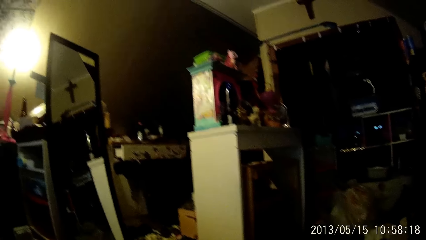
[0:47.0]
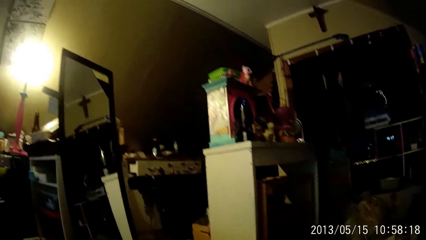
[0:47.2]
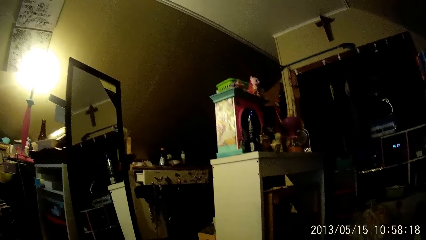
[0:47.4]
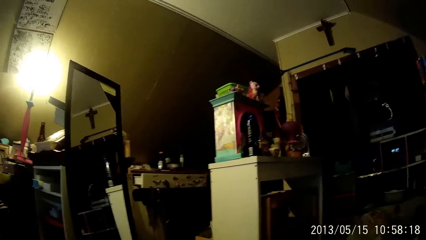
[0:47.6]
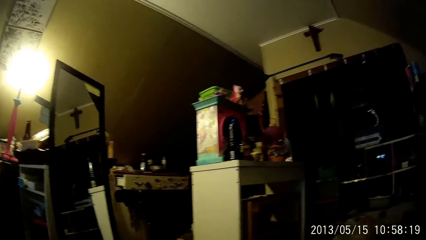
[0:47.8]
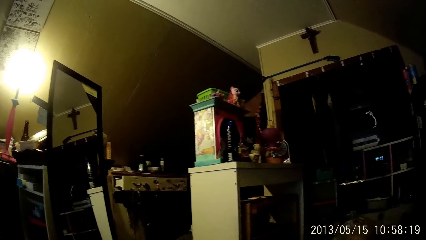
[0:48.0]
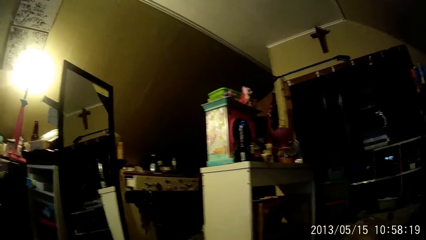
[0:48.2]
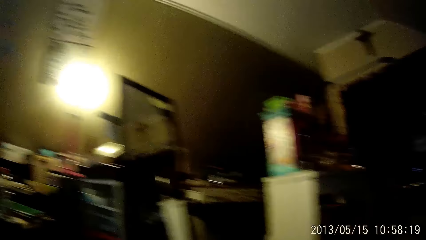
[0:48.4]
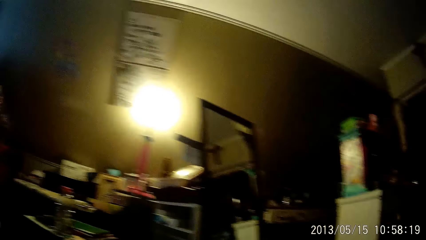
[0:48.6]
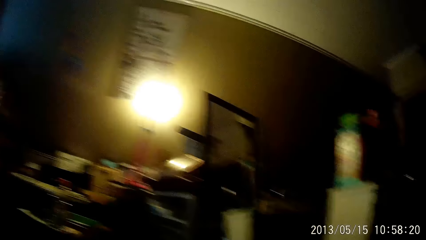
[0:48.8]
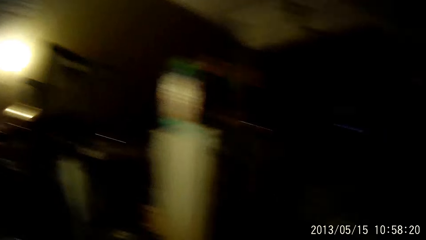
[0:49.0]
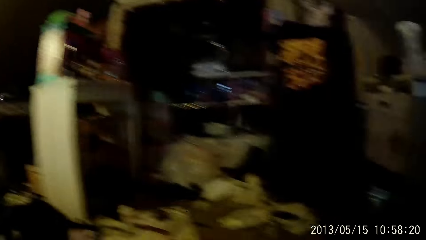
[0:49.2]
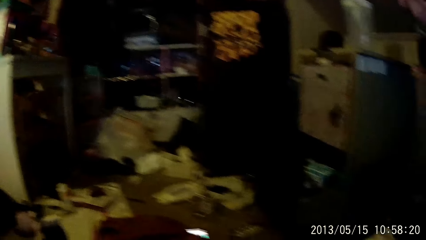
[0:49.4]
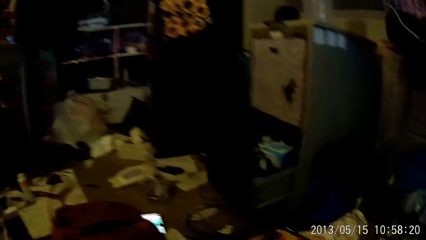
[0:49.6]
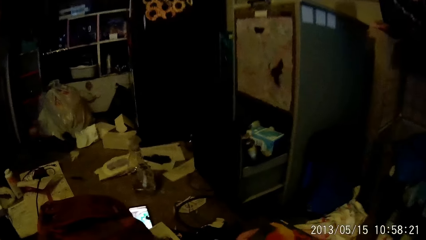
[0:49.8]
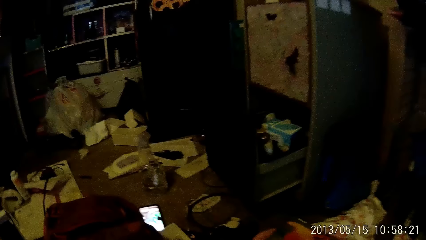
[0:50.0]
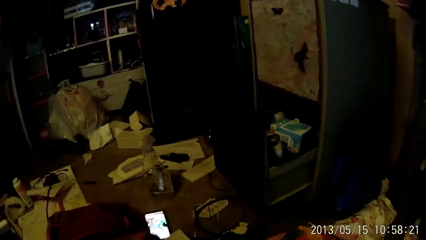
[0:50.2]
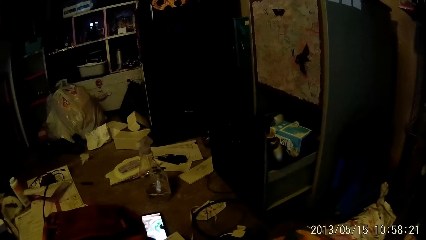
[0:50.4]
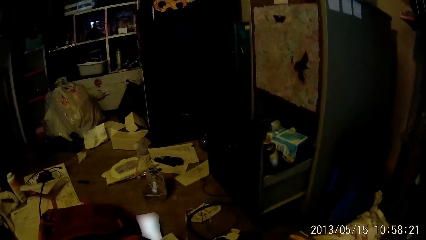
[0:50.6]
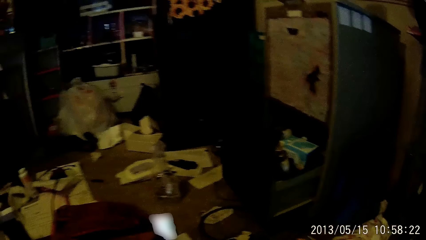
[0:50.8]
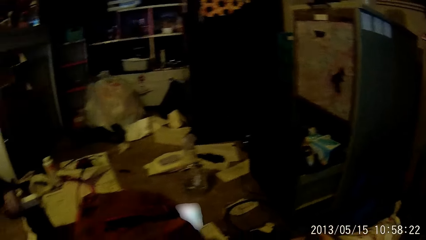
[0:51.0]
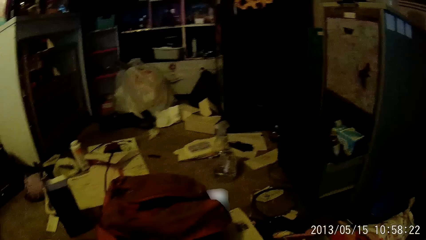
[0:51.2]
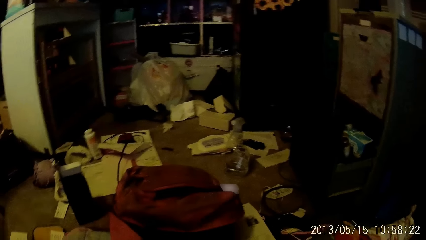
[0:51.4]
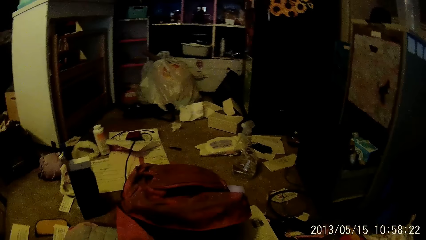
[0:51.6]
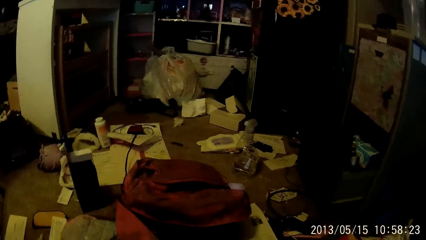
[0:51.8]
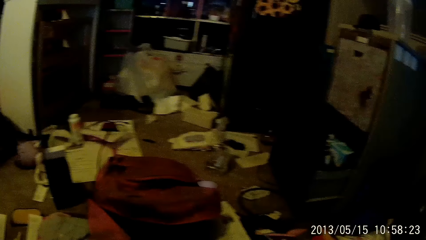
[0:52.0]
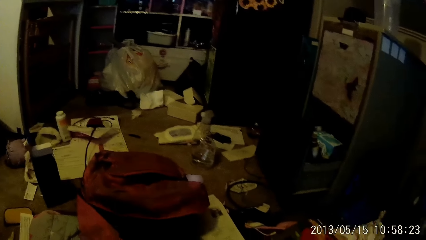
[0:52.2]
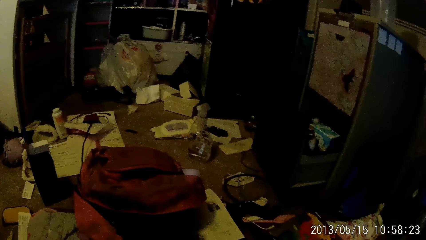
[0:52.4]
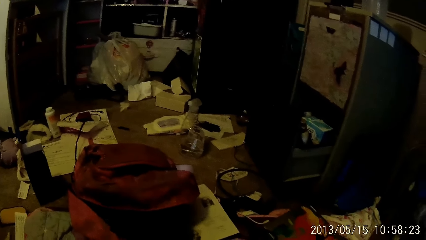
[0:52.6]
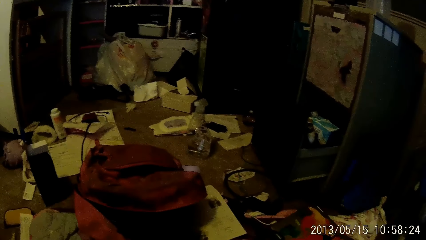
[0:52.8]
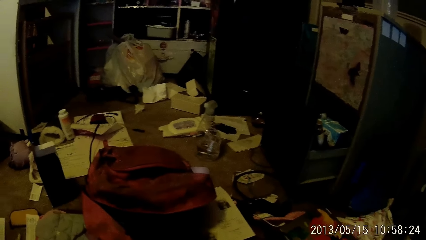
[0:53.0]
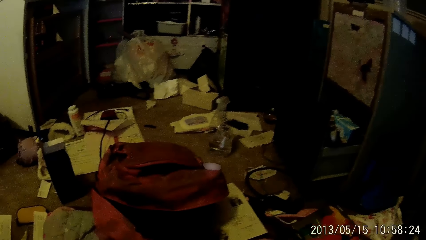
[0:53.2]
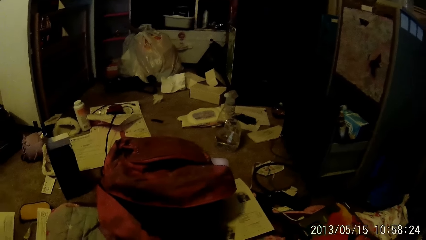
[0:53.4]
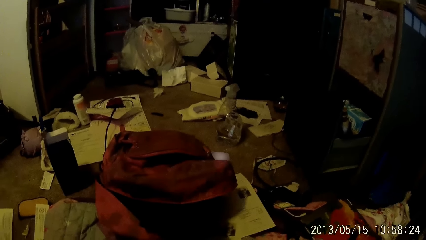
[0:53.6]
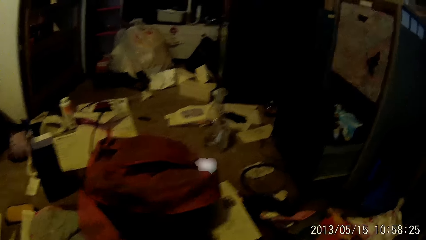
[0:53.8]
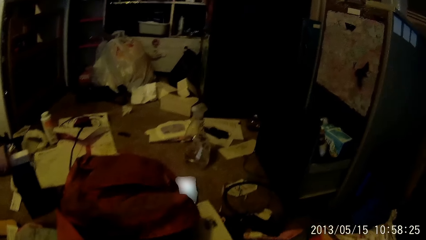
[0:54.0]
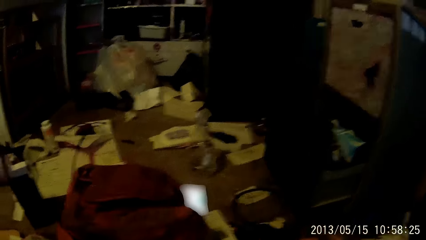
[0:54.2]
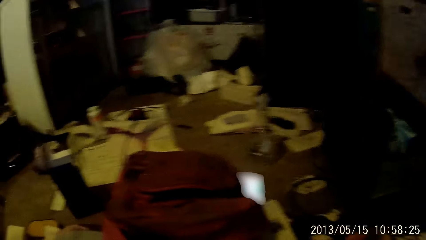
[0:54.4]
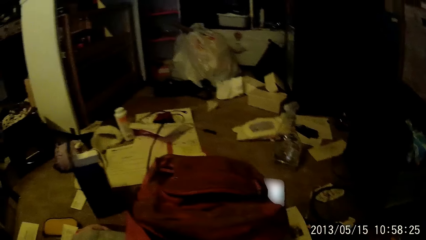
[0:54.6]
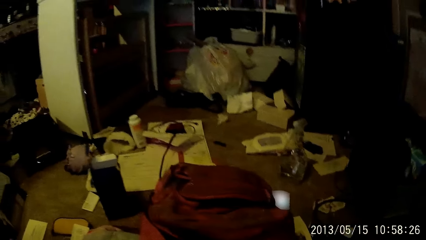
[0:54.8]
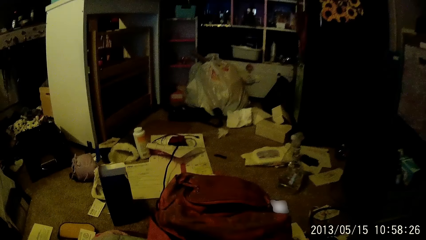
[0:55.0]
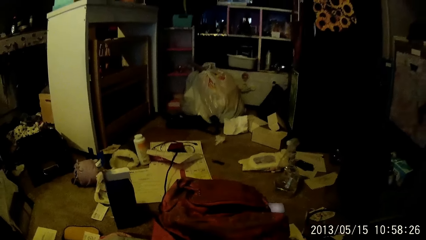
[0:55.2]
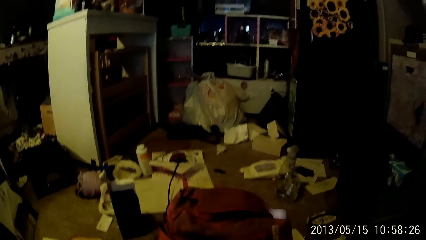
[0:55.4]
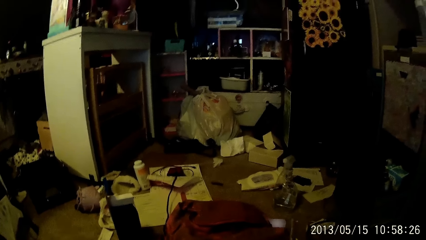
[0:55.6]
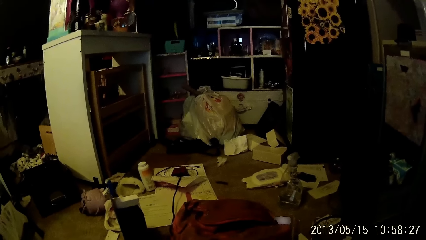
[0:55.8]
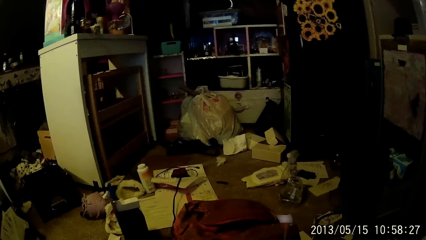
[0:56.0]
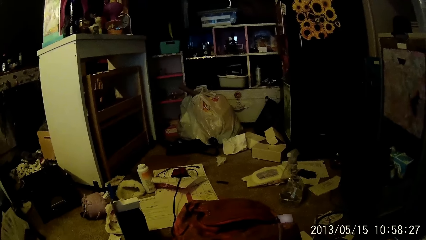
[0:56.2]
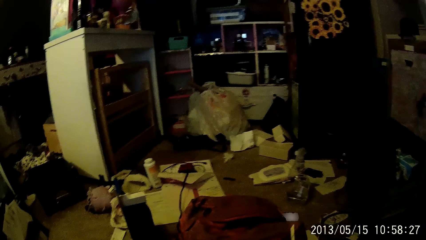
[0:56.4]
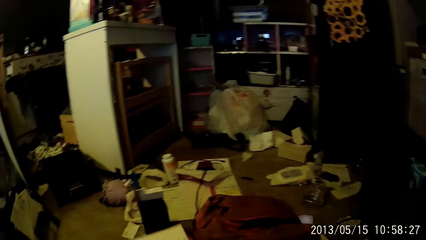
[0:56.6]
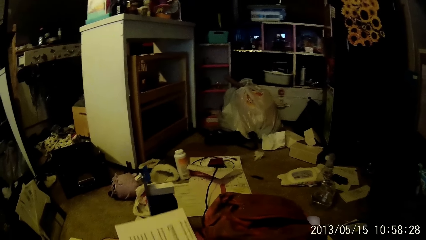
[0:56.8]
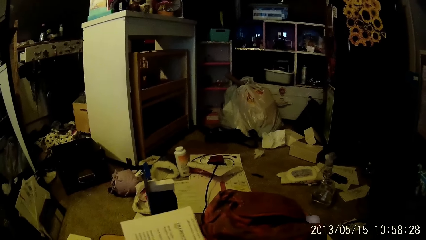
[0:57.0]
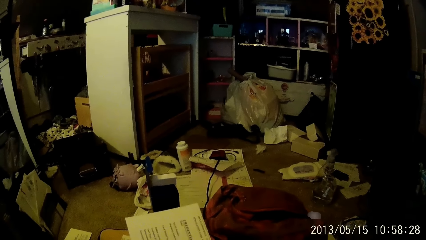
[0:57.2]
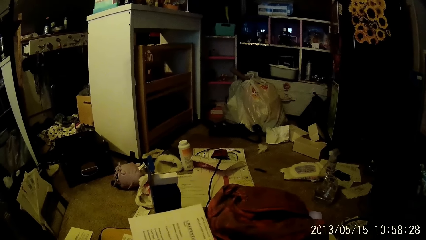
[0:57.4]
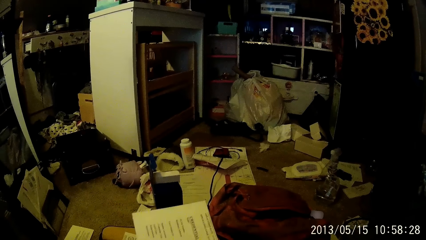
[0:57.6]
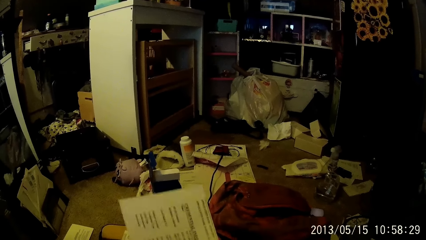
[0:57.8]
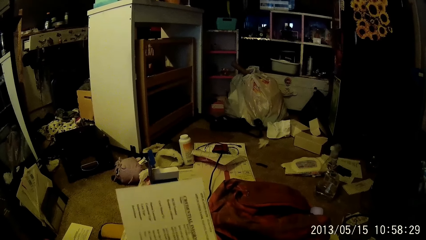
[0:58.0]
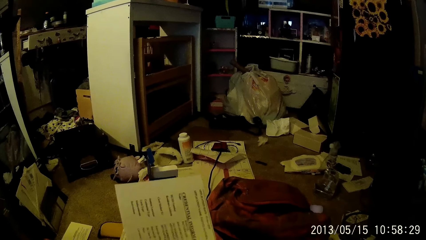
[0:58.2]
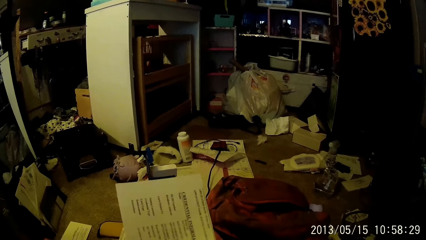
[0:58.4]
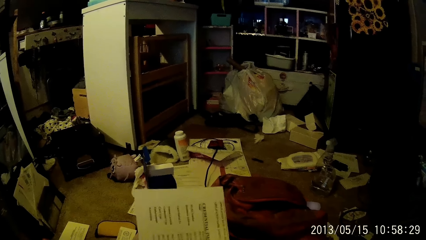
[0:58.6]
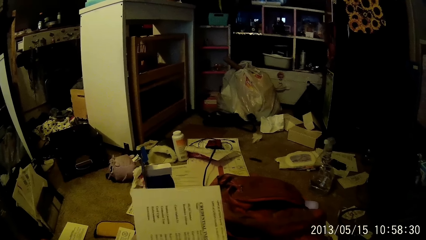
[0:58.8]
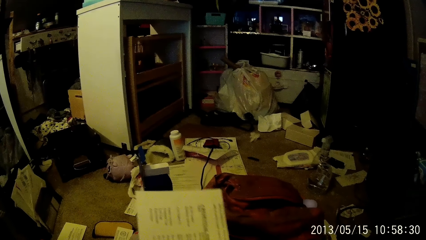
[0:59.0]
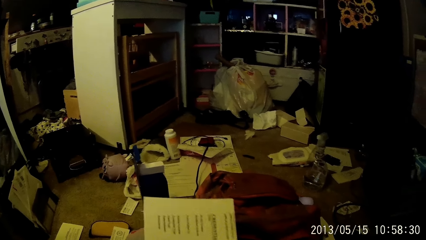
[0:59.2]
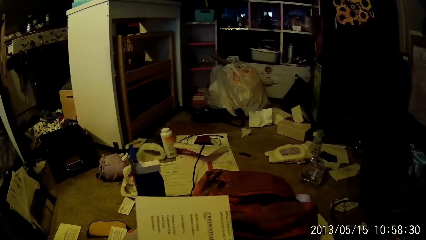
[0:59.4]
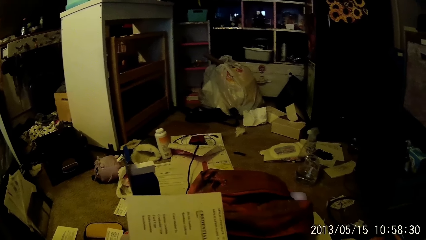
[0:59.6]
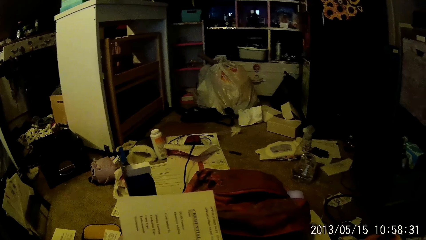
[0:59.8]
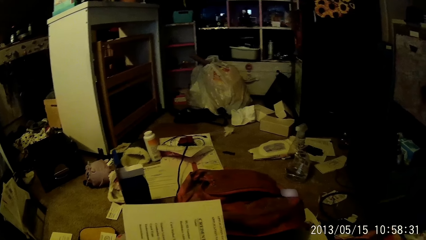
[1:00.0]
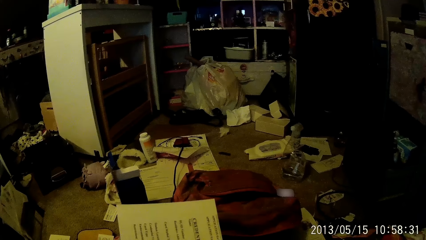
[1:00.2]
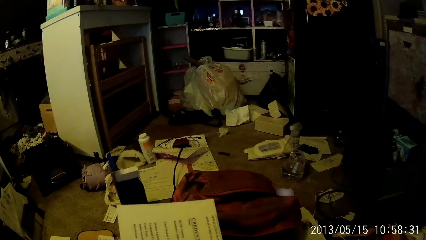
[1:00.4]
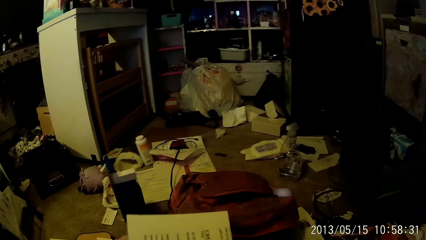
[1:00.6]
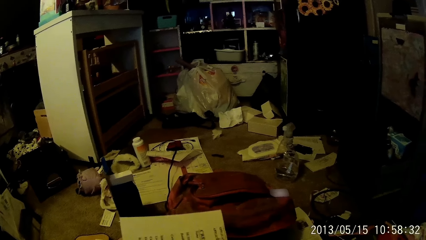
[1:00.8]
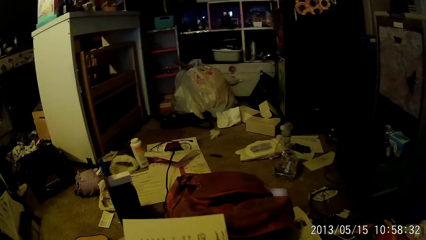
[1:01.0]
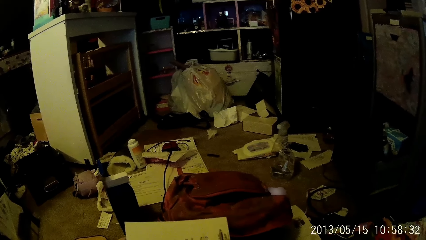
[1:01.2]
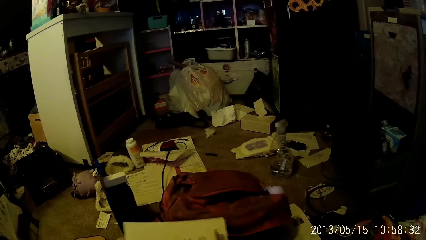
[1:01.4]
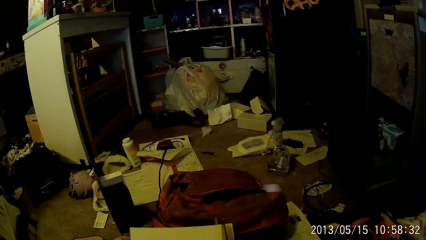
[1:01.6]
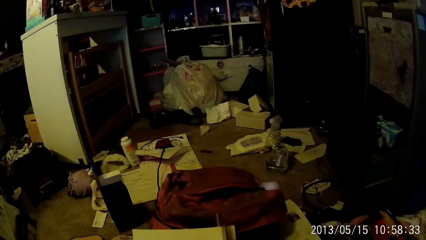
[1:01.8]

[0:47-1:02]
The camera wearer reads the paper.
